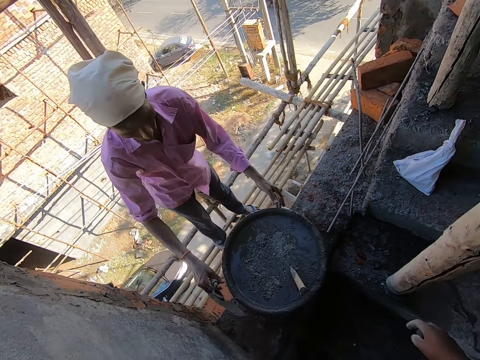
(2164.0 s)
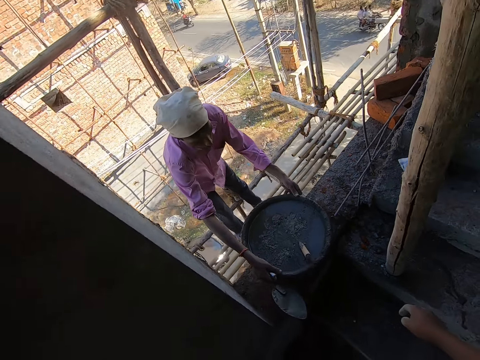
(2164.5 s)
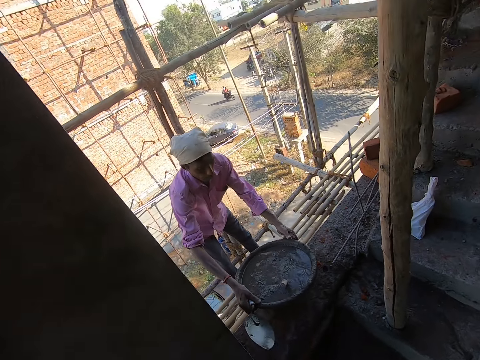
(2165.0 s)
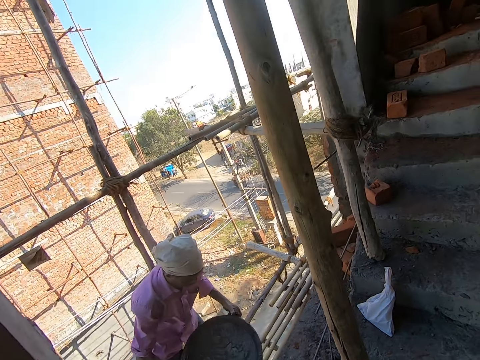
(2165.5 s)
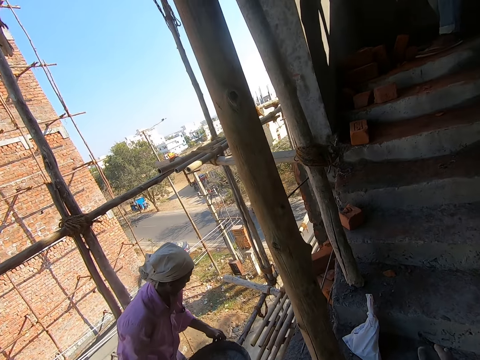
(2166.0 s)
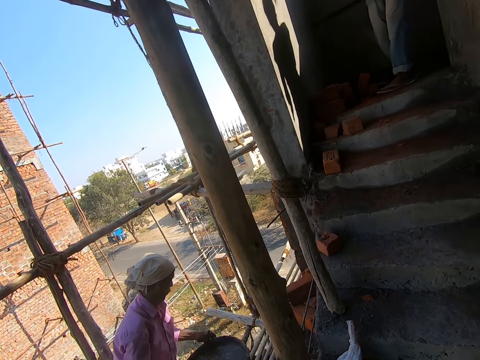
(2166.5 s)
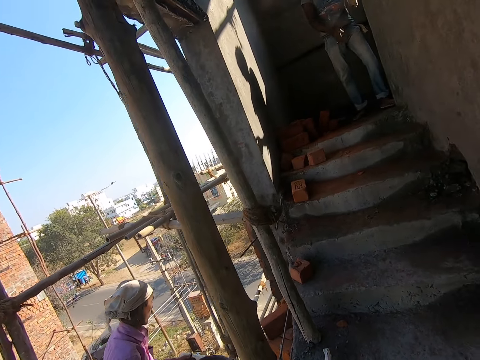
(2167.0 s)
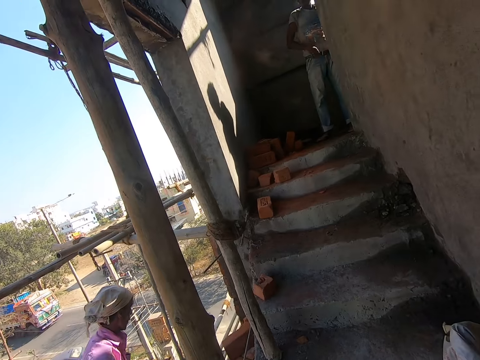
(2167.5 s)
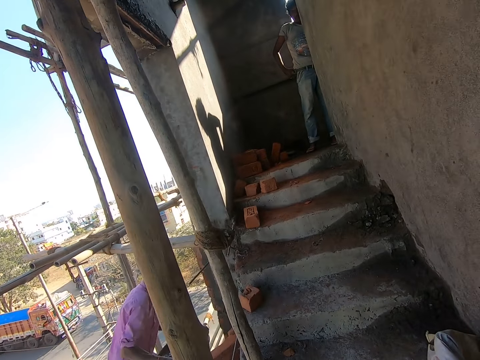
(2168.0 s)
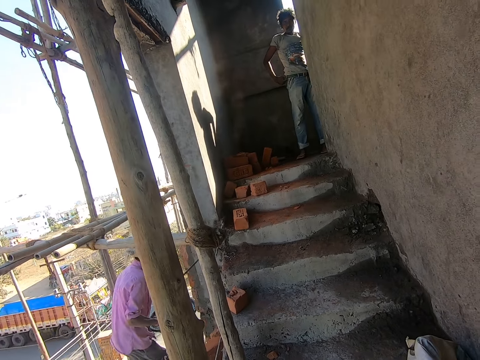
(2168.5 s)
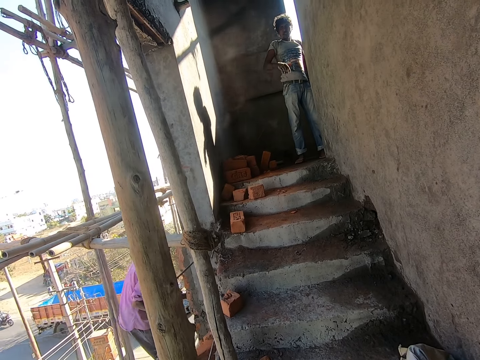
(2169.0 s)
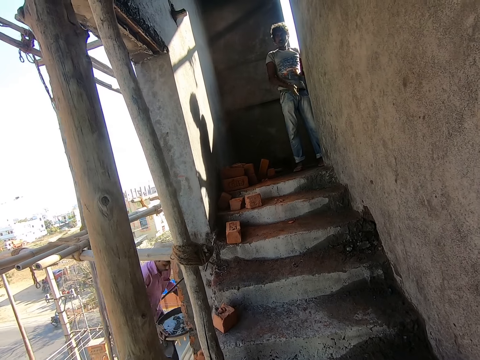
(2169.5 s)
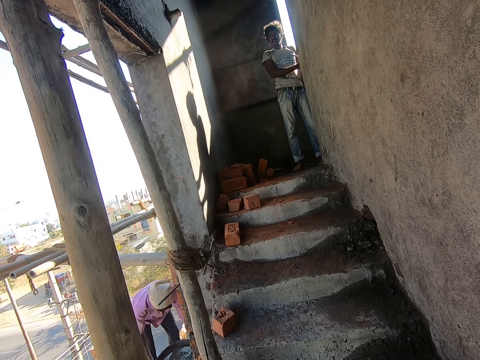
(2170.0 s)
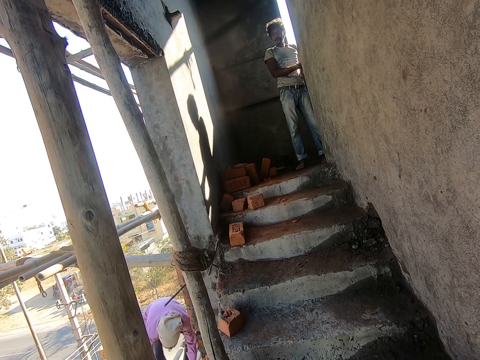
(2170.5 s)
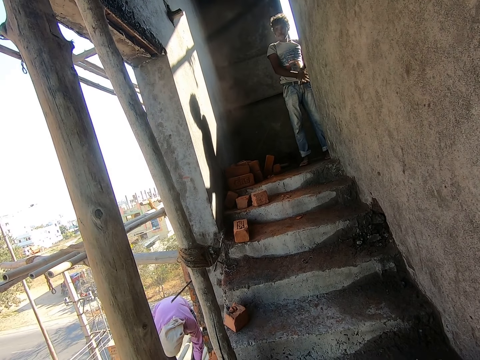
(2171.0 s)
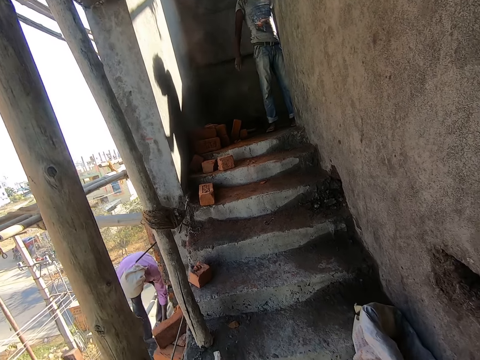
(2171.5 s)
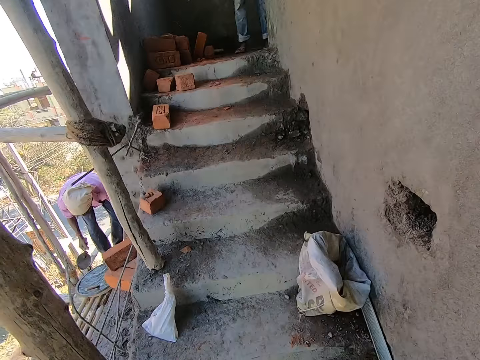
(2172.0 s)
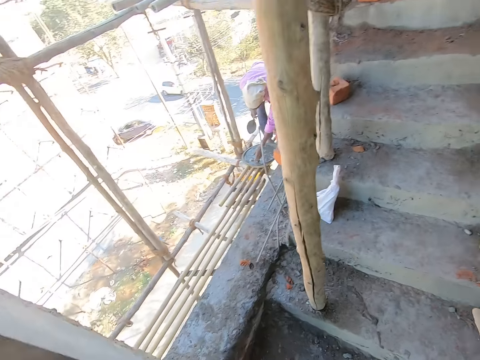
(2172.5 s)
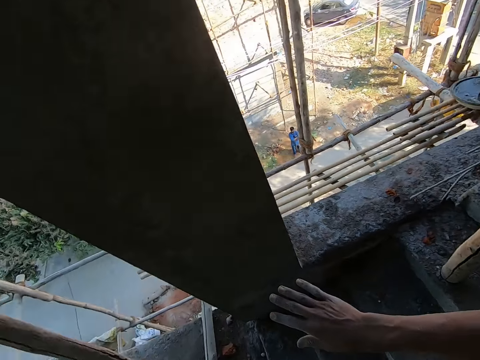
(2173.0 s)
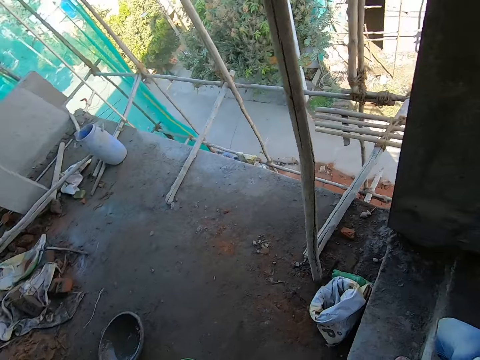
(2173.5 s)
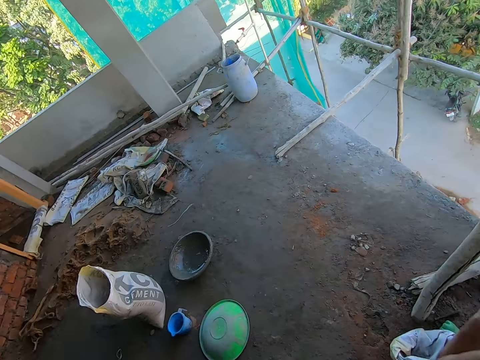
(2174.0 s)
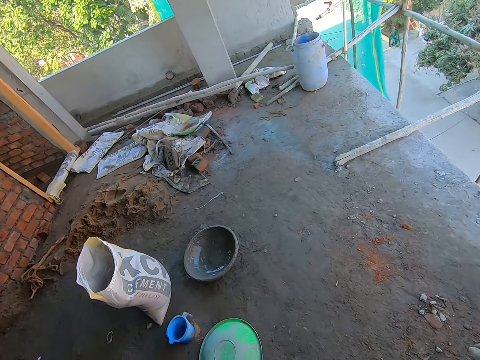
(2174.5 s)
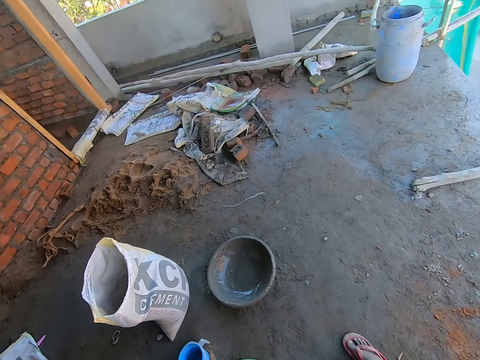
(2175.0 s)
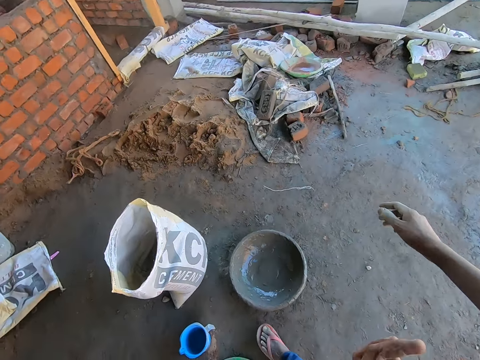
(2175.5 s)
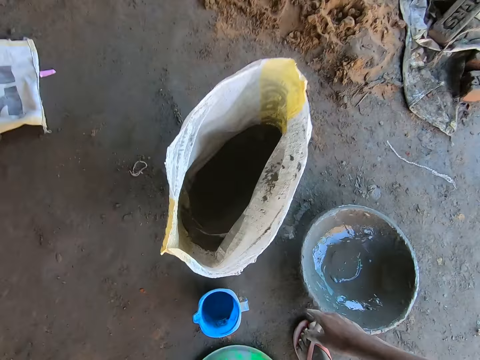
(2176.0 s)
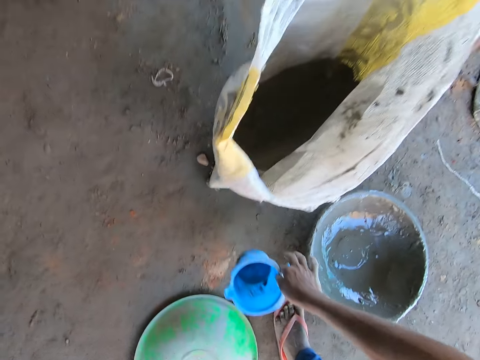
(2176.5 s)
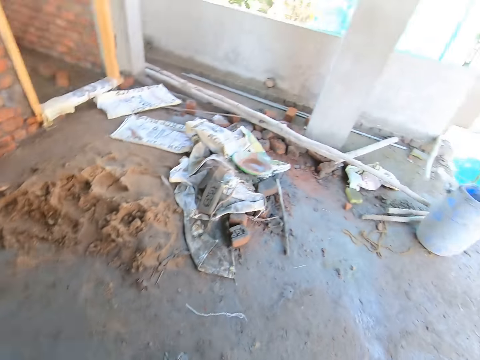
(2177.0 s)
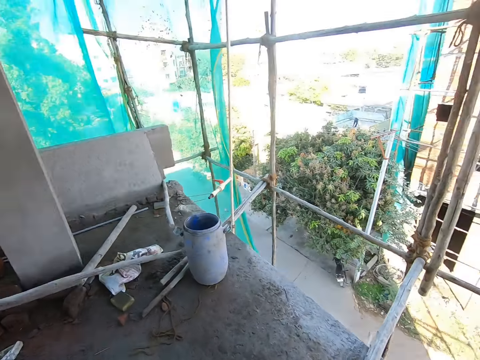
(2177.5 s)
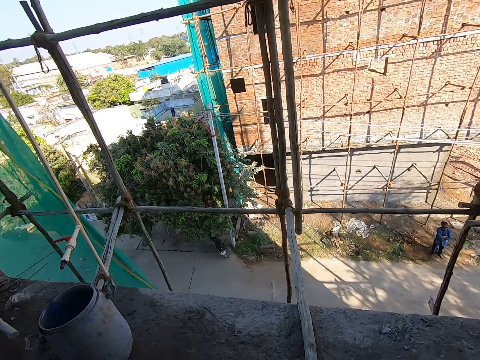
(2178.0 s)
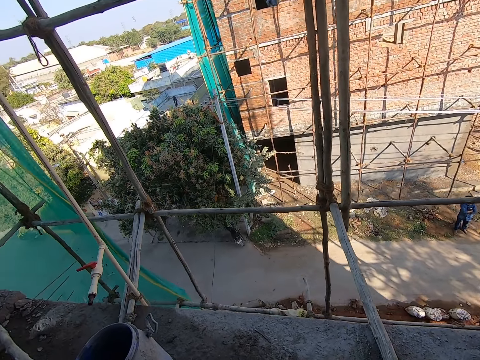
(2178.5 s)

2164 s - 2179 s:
A man carries the cement mixing bowl with both hands. The camera wearer talks to a person. The man converses with the camera wearer. Another man places the cement mixing bowl on the bamboo frame with both hands. The camera wearer descends the stairs. The other man puts the pointing trowel in the cement mixing bowl on the bamboo frame. The camera wearer walks around the building. He picks up a cup from the floor with his right hand. He looks around the building.

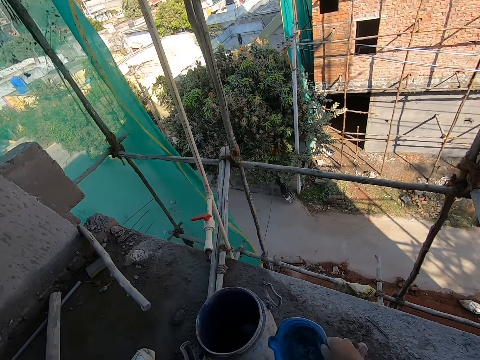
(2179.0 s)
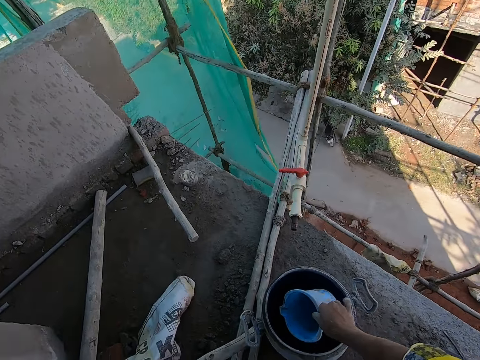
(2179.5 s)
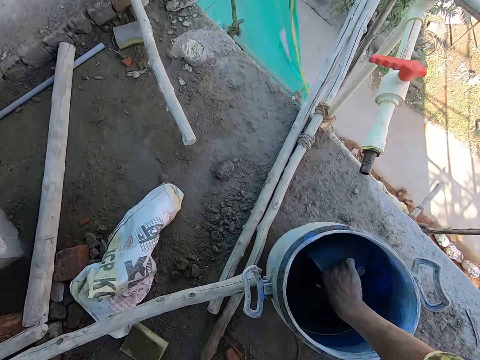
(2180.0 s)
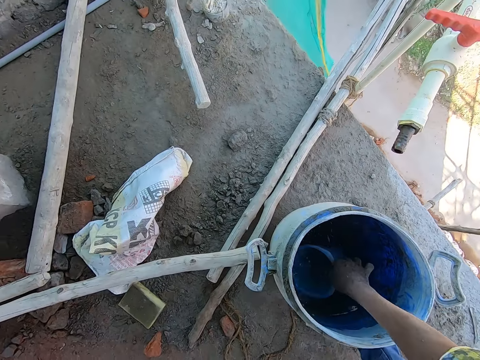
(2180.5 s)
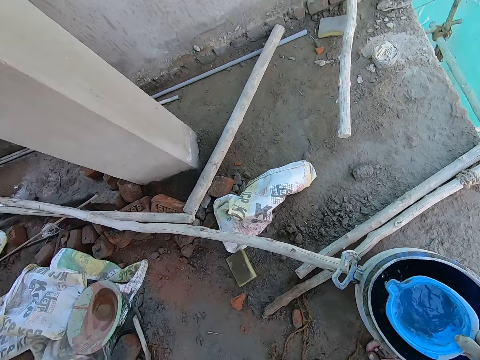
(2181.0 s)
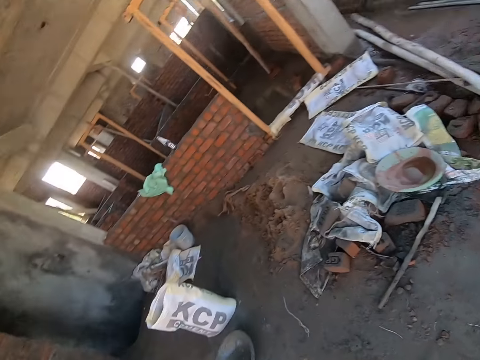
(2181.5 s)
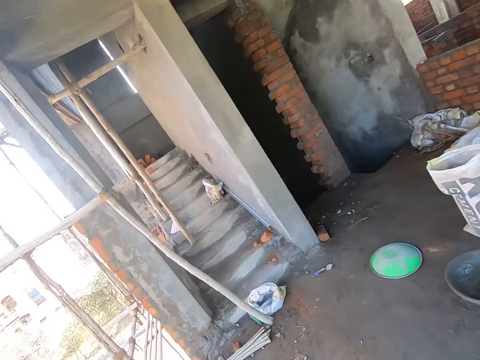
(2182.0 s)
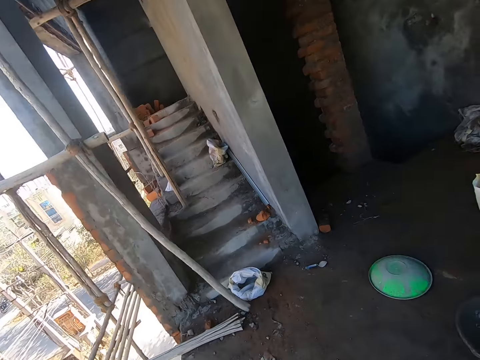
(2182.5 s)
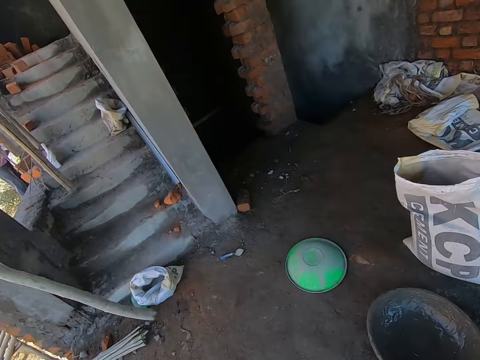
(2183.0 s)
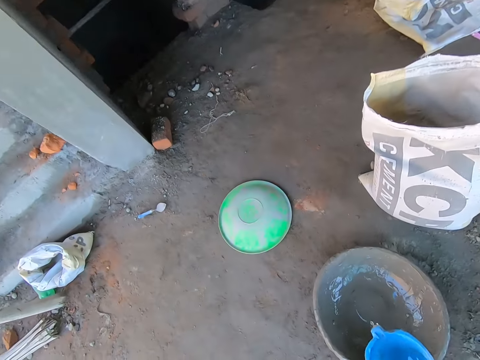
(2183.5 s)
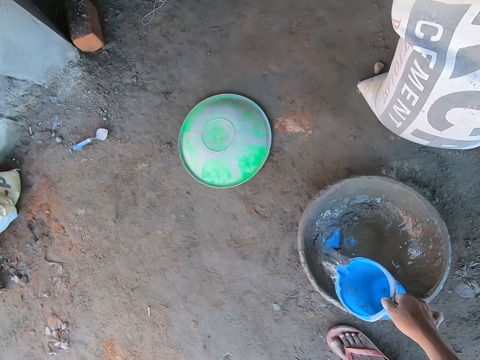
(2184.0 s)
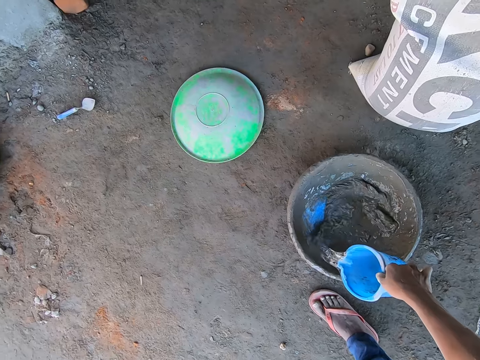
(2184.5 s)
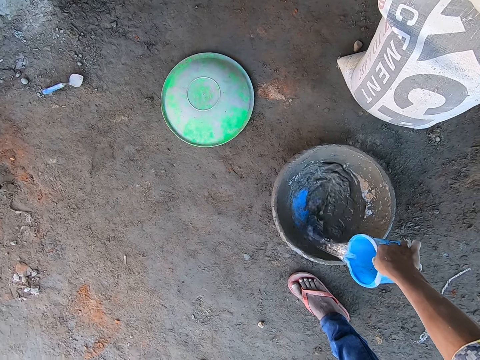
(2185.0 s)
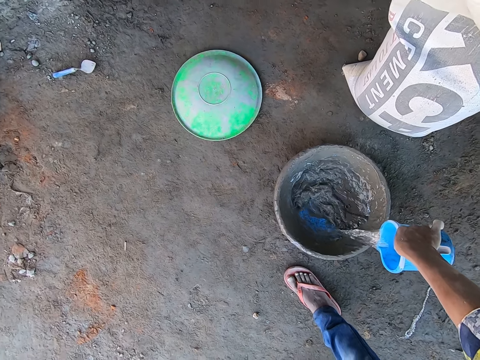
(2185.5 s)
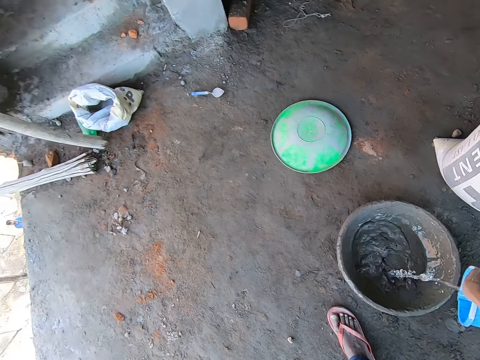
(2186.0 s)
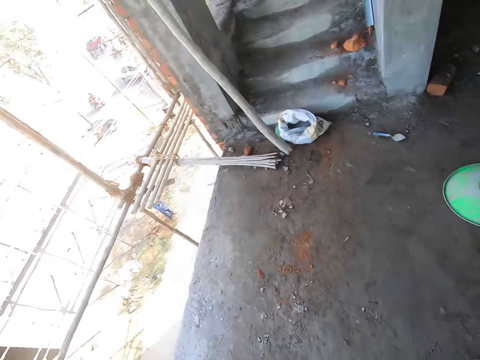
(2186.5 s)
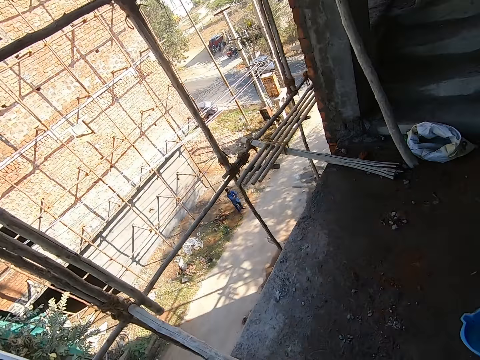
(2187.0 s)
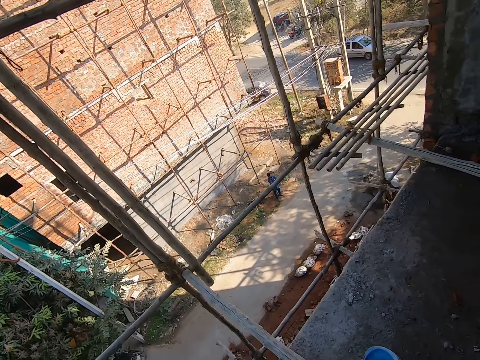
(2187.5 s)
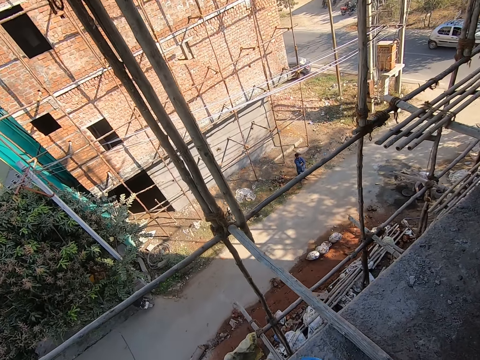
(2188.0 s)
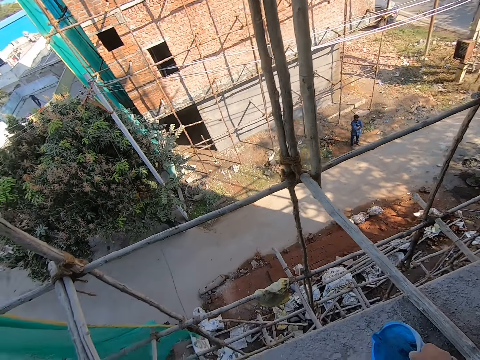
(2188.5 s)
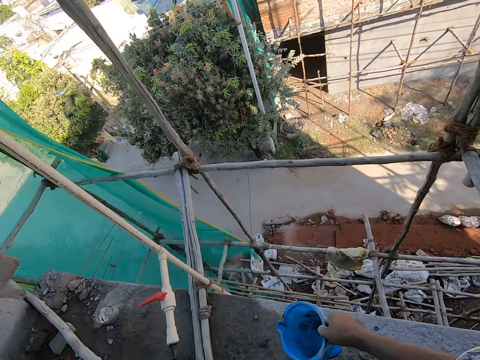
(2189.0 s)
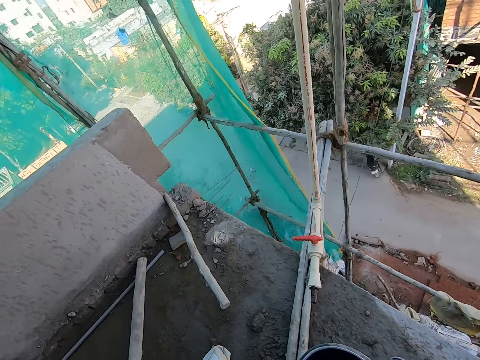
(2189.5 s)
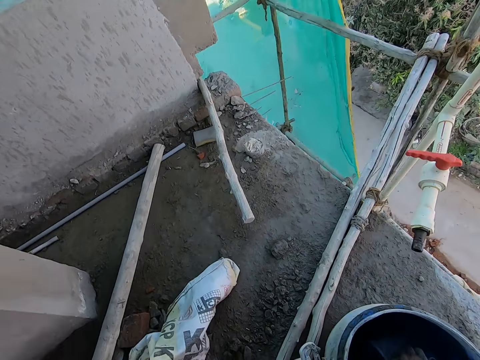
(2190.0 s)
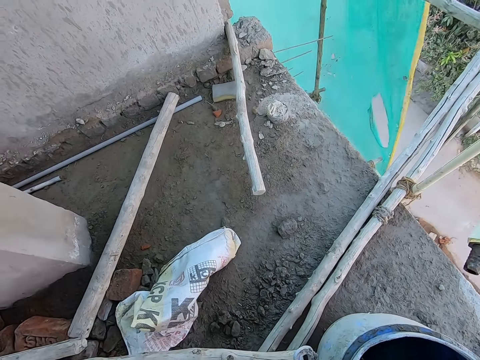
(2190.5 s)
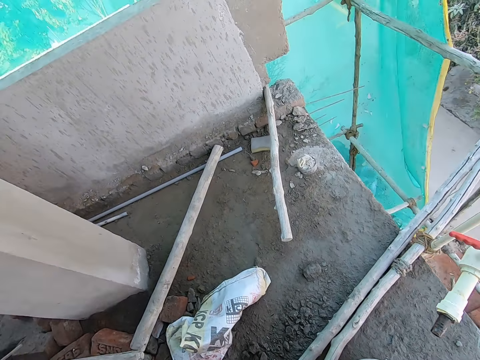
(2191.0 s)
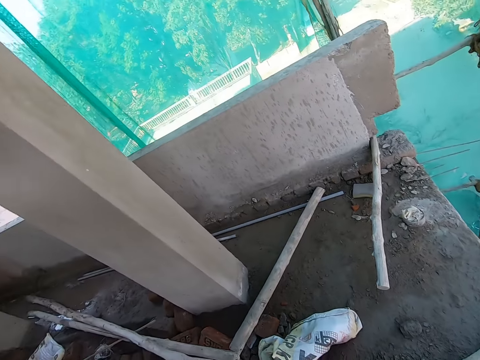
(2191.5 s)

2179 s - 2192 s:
The camera wearer takes water from a bucket of water on the floor with the cup in his right hand. He looks around the building. He walks around the building. He pours the water in the cup in his right hand into a bowl on the floor. He looks around the building. He takes water from the bucket of water on the floor with the cup in his right hand.
